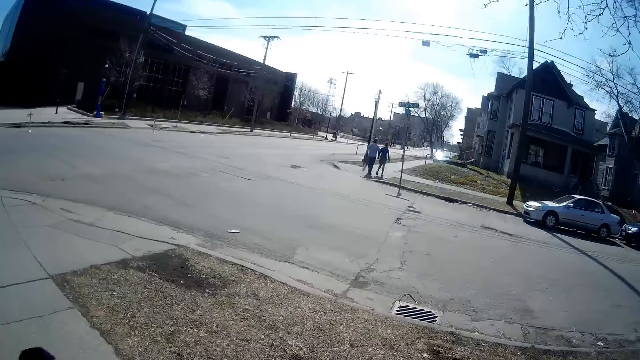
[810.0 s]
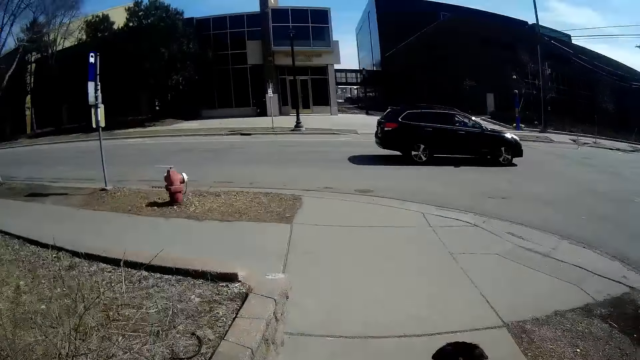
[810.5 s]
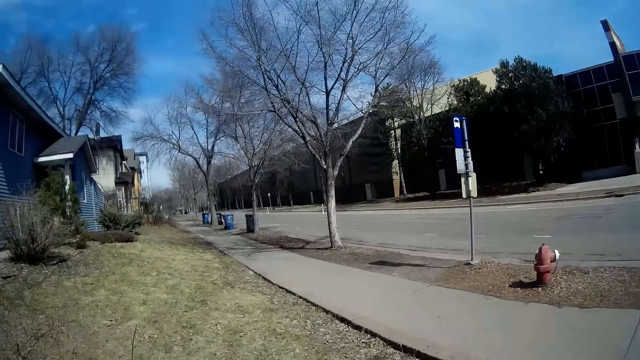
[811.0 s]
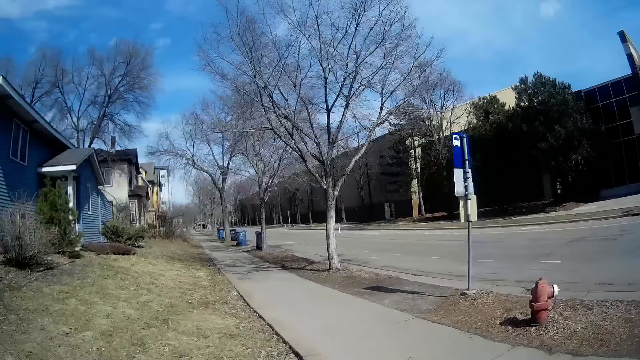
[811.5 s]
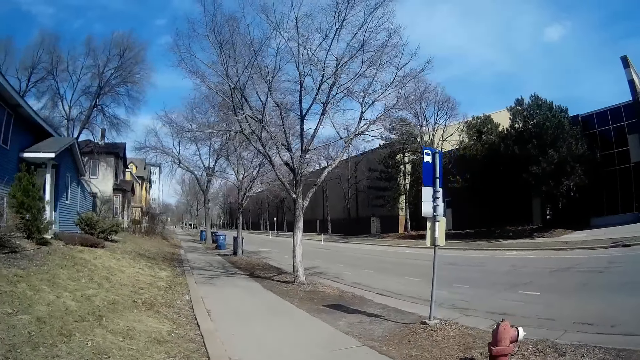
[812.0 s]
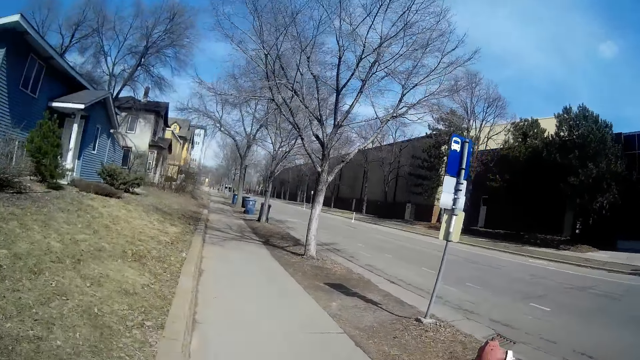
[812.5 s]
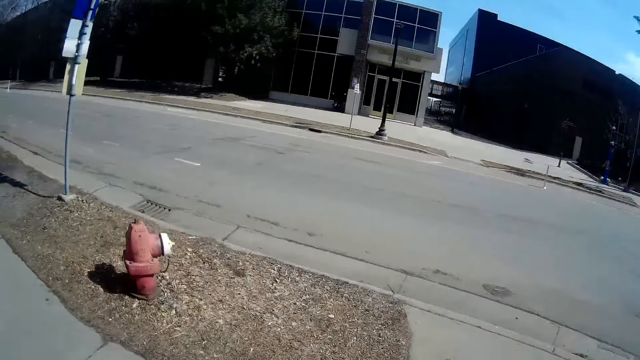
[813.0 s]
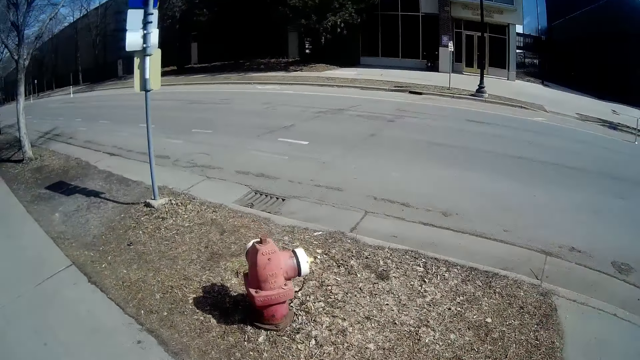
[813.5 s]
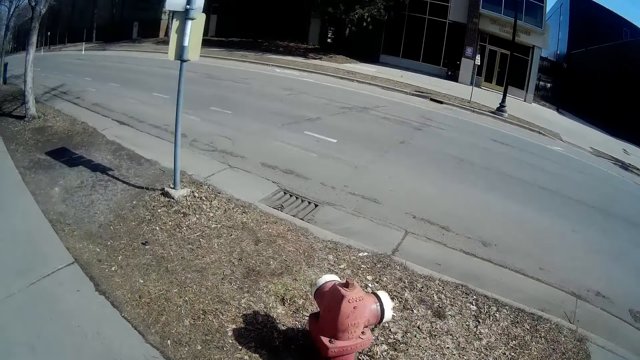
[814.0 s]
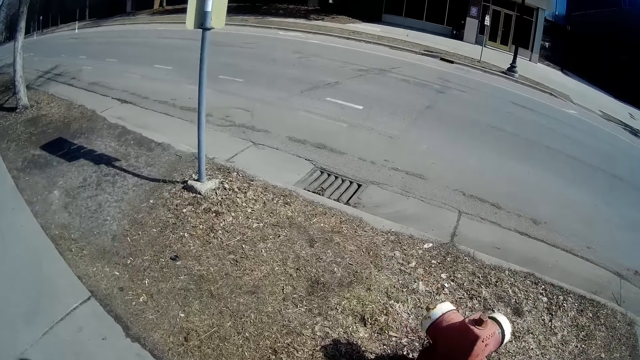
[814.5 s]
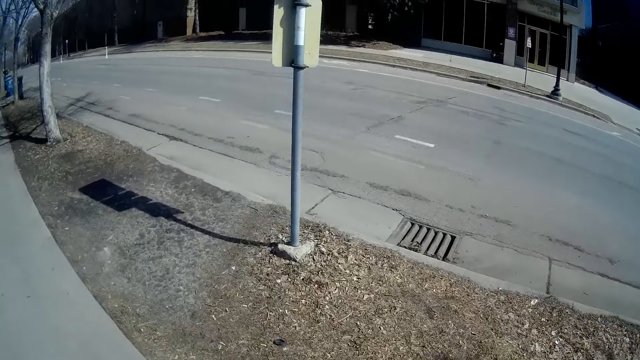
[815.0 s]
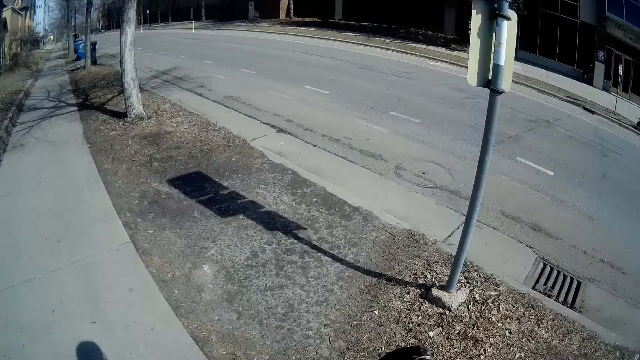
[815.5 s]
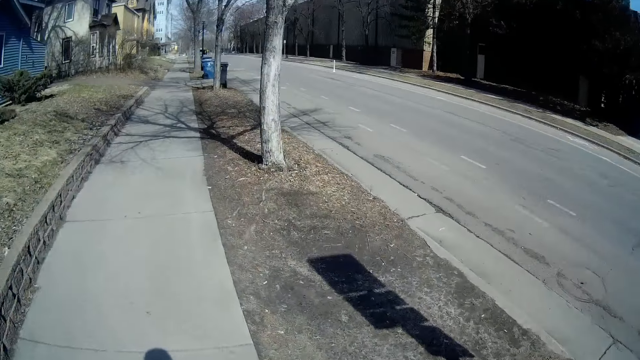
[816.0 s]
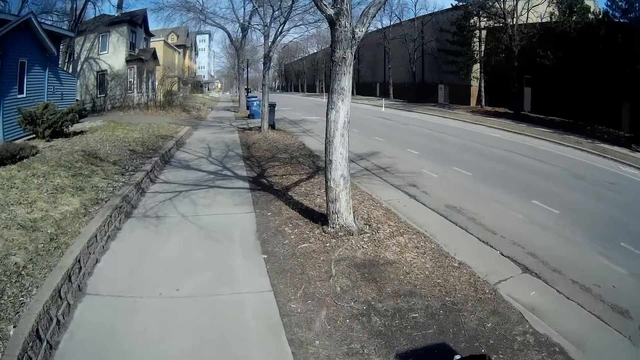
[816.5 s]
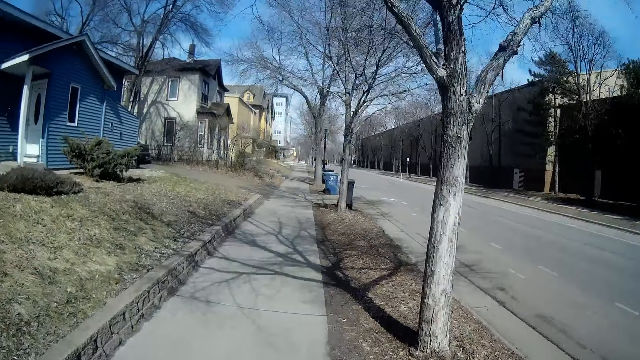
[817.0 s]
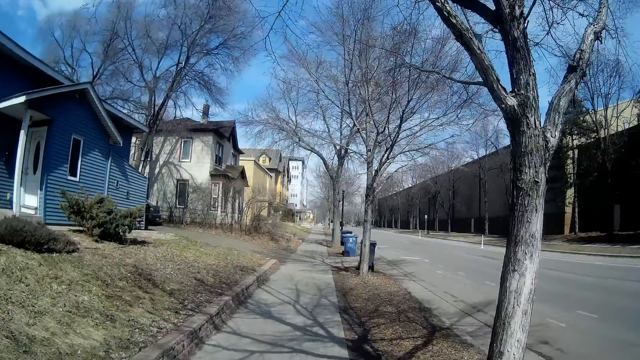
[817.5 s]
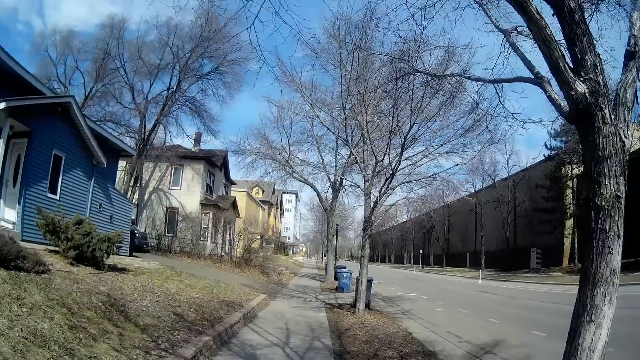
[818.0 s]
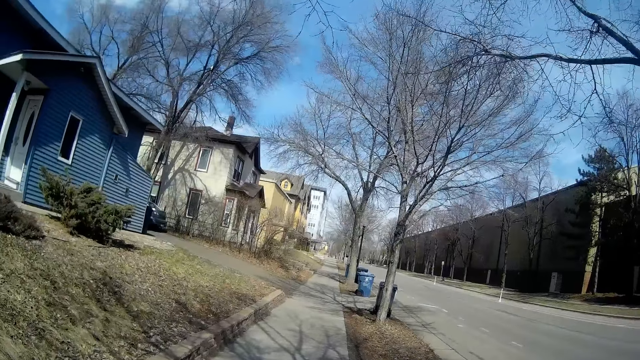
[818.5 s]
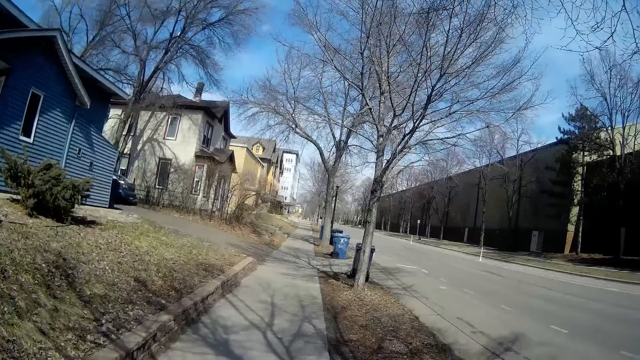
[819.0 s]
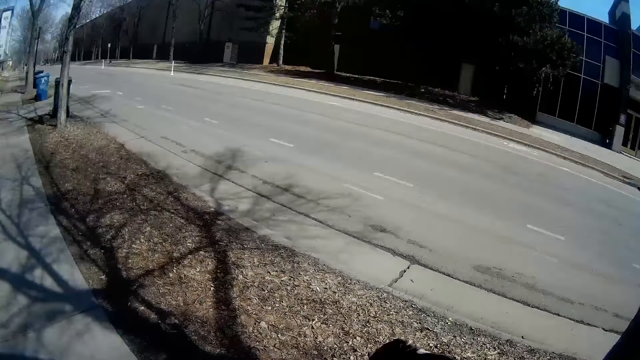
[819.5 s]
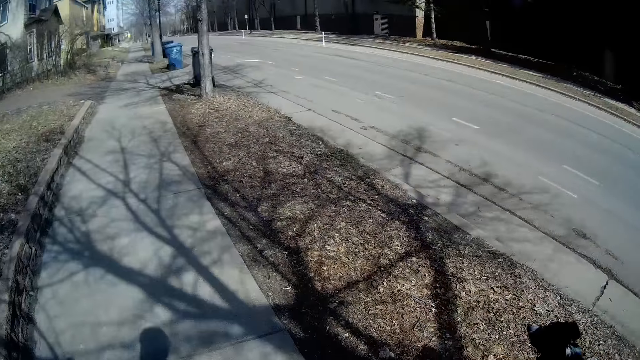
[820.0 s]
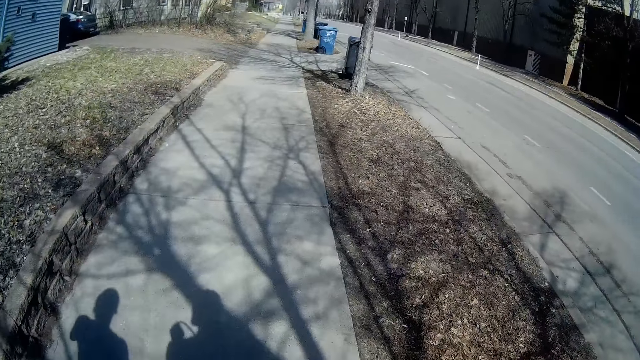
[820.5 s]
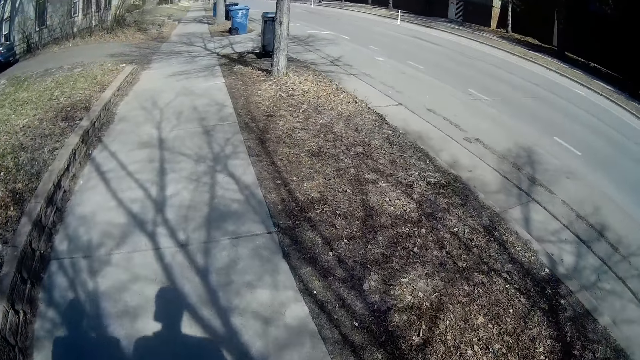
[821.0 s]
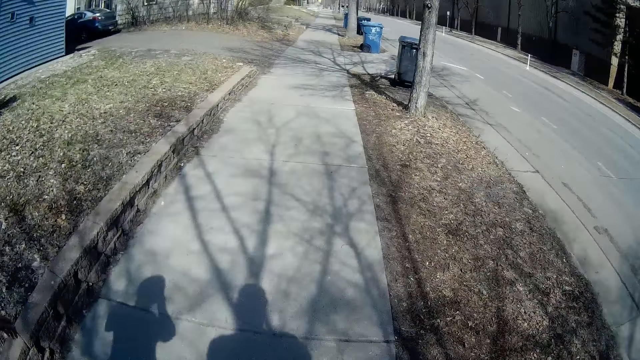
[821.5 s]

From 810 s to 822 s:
The camera wearer looks around. They walk the dog.

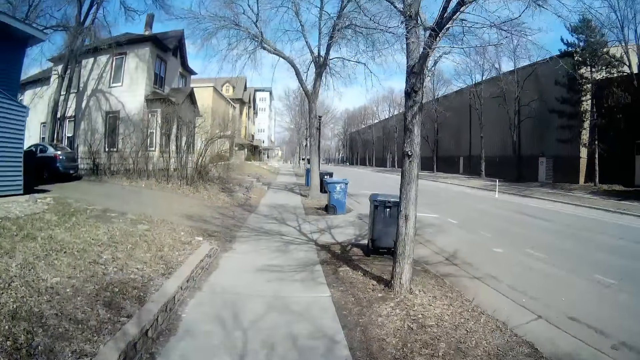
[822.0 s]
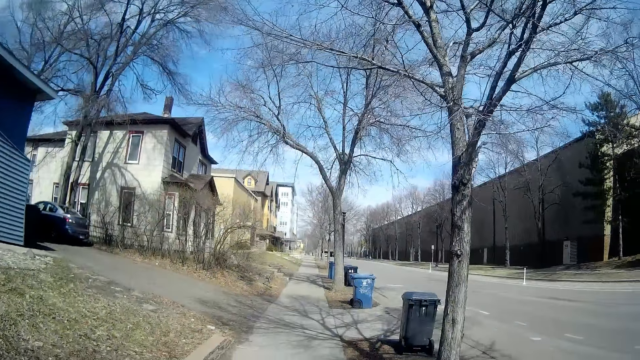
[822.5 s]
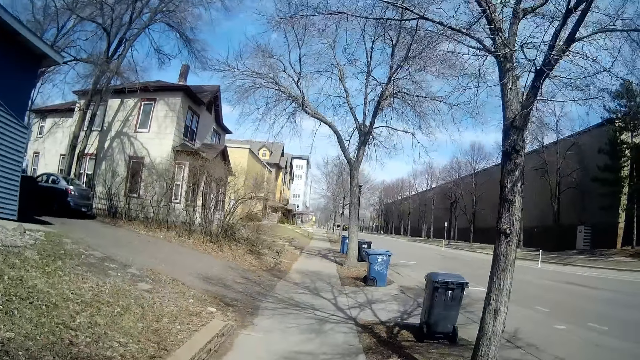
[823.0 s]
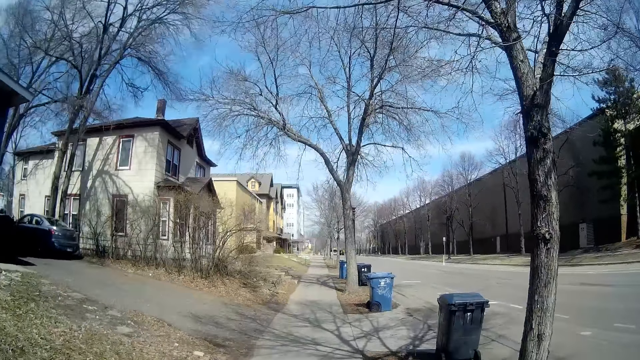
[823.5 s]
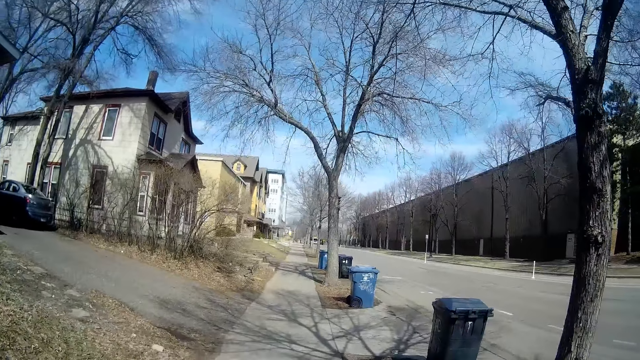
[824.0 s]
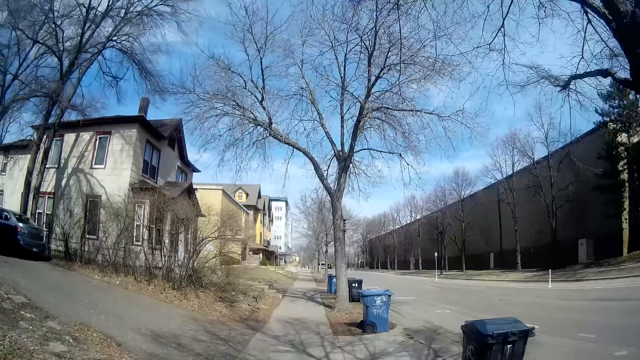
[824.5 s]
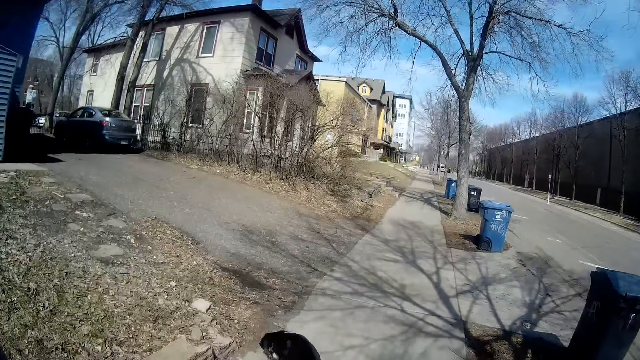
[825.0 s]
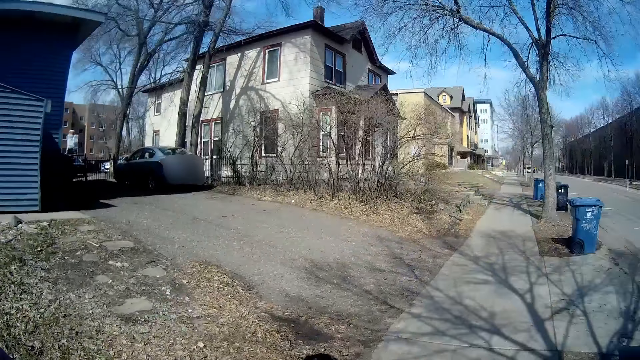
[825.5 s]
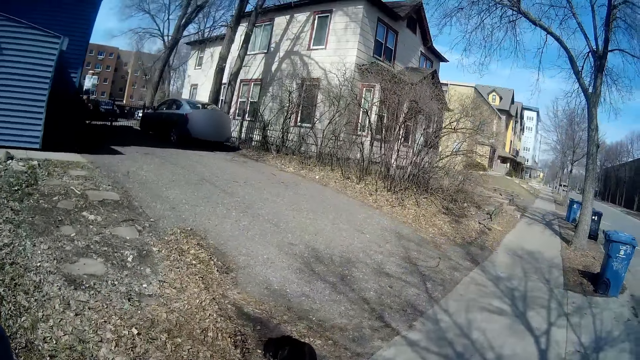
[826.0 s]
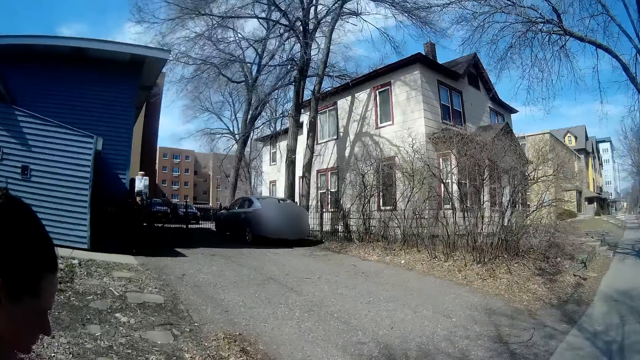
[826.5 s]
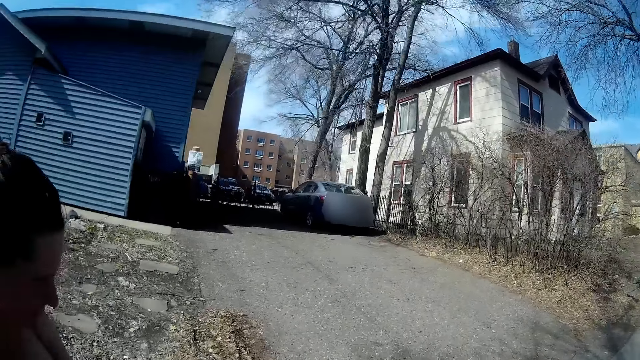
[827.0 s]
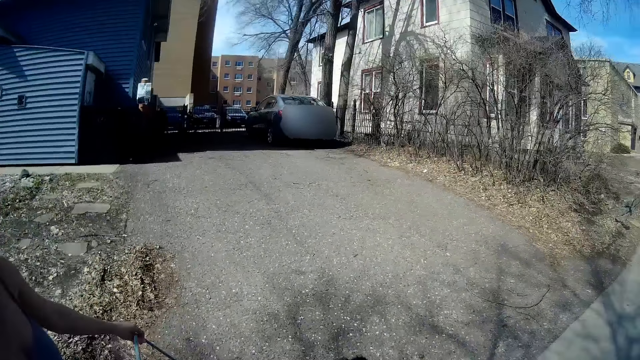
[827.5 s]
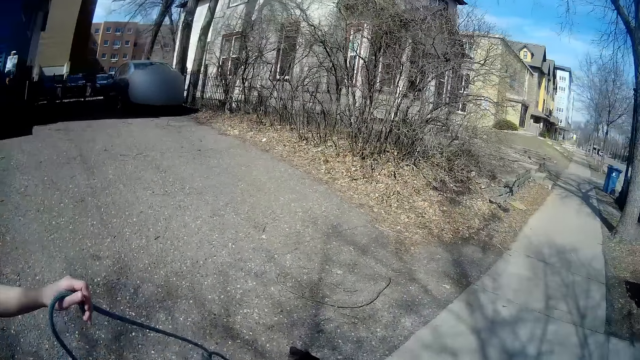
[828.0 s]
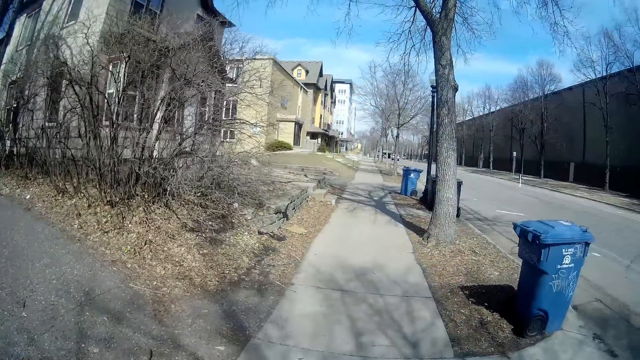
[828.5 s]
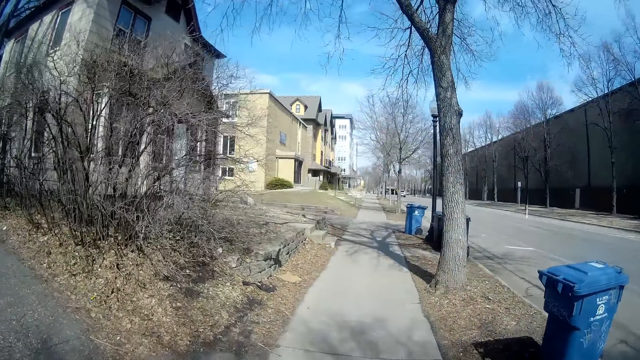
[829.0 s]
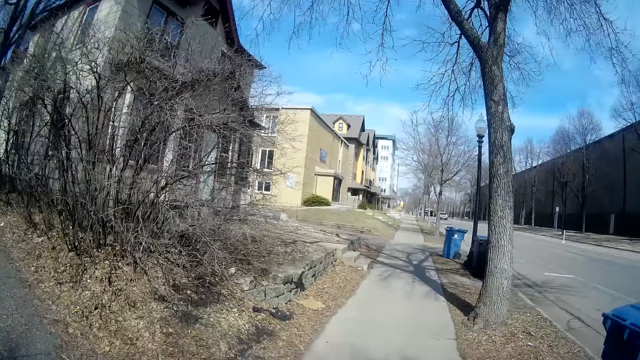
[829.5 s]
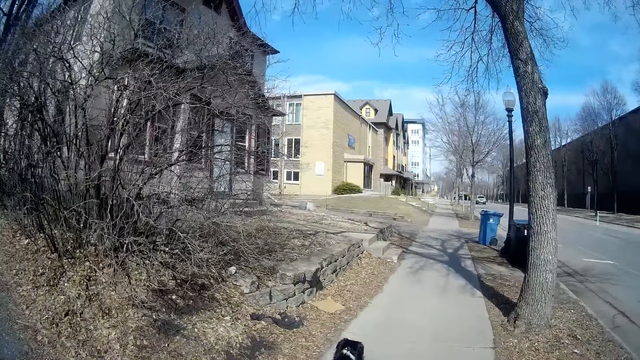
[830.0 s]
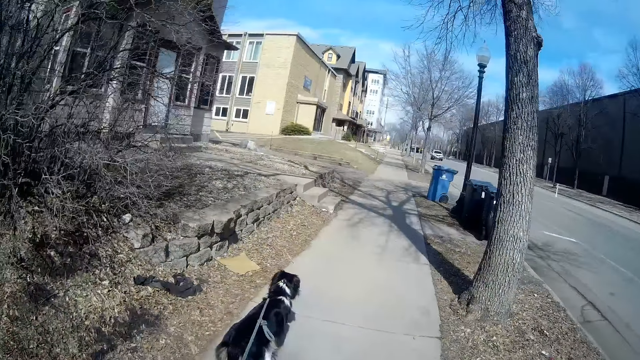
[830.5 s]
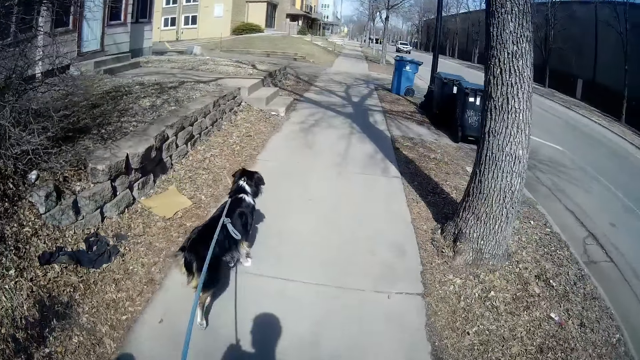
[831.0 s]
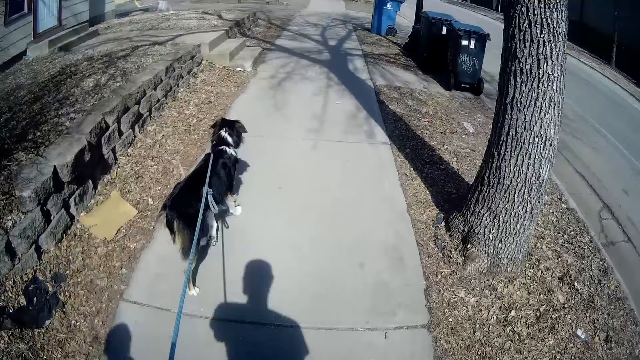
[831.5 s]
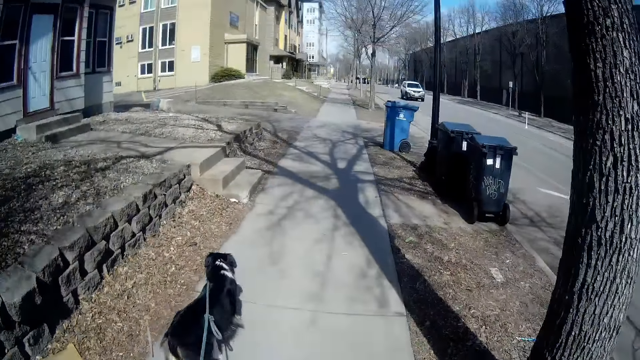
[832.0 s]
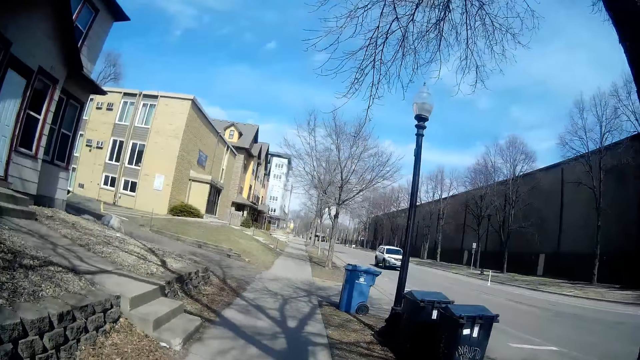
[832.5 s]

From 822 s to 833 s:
The camera wearer looks around. They walk the dog.
